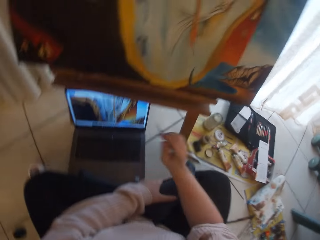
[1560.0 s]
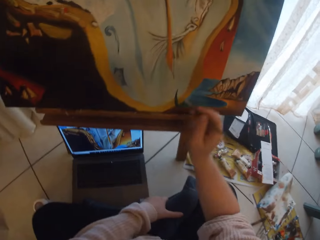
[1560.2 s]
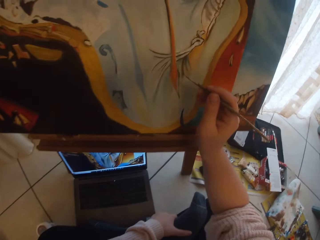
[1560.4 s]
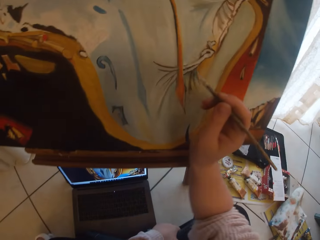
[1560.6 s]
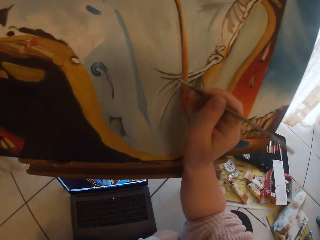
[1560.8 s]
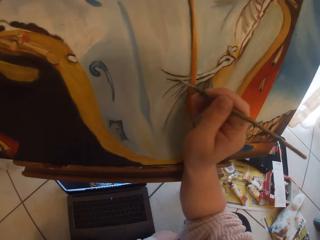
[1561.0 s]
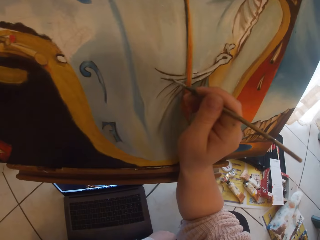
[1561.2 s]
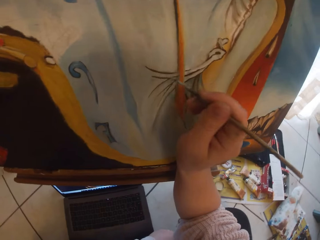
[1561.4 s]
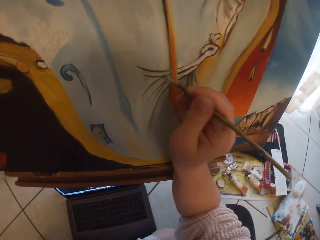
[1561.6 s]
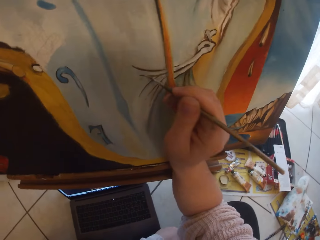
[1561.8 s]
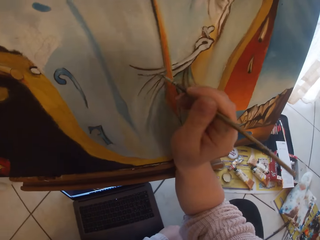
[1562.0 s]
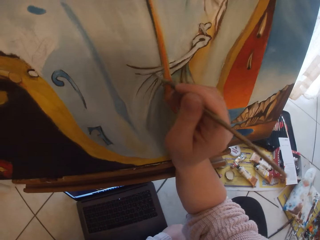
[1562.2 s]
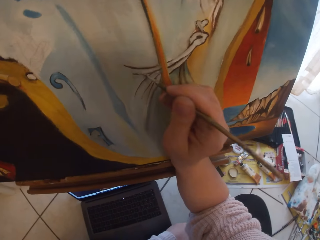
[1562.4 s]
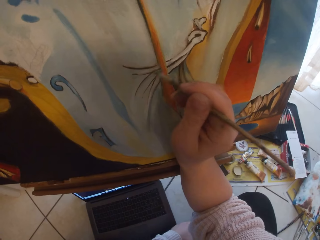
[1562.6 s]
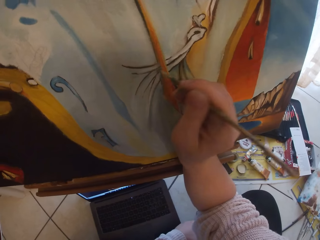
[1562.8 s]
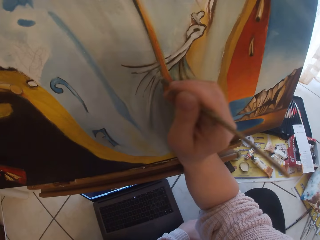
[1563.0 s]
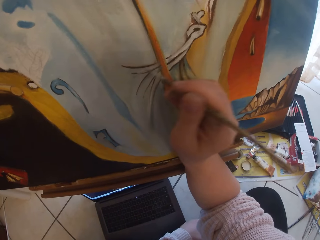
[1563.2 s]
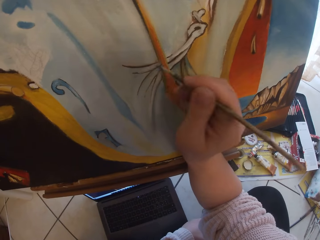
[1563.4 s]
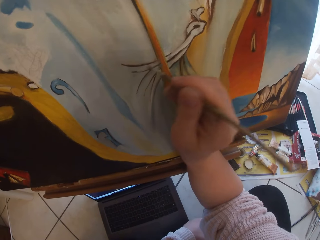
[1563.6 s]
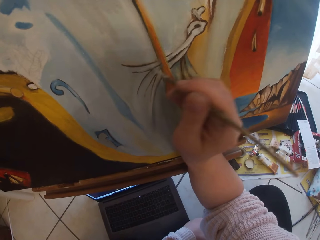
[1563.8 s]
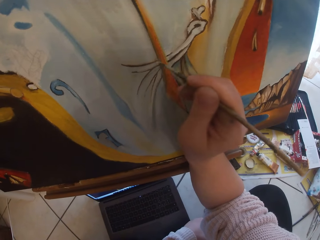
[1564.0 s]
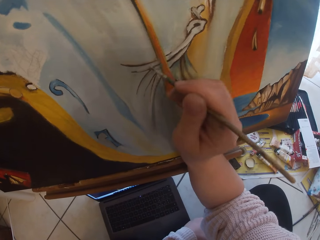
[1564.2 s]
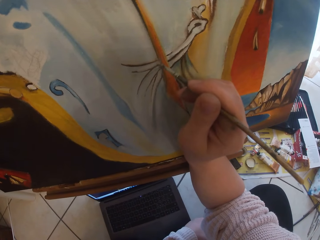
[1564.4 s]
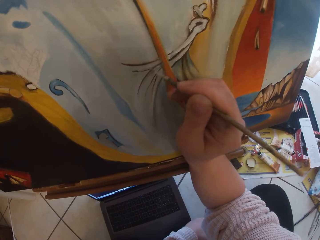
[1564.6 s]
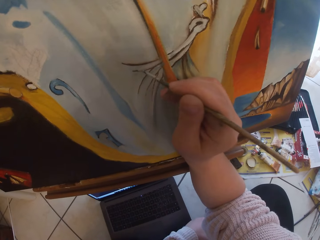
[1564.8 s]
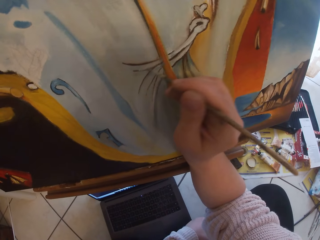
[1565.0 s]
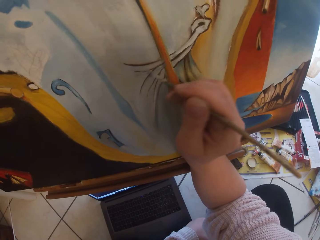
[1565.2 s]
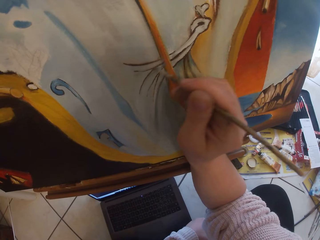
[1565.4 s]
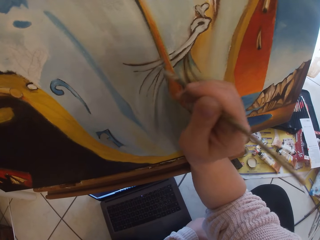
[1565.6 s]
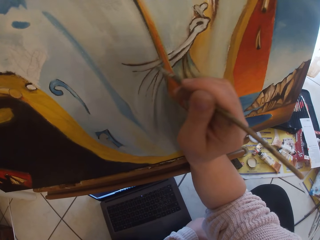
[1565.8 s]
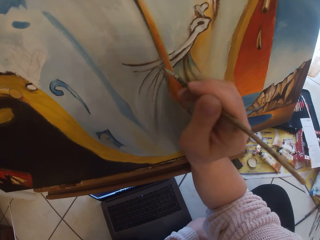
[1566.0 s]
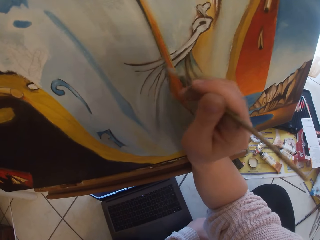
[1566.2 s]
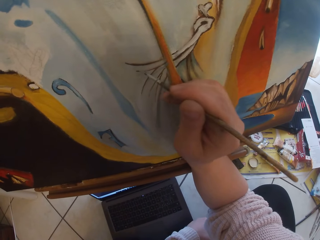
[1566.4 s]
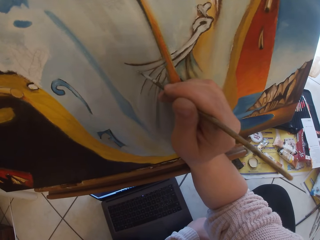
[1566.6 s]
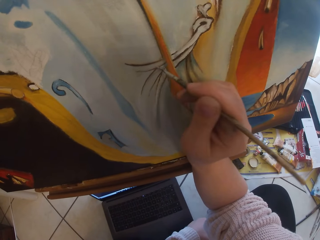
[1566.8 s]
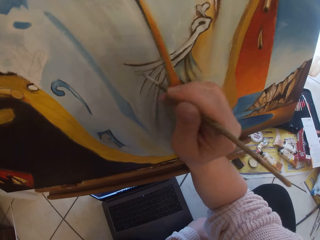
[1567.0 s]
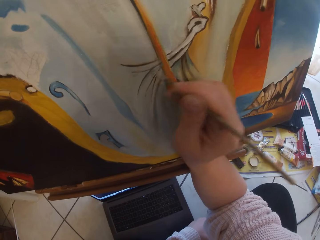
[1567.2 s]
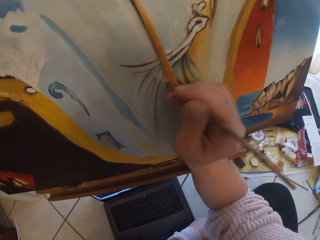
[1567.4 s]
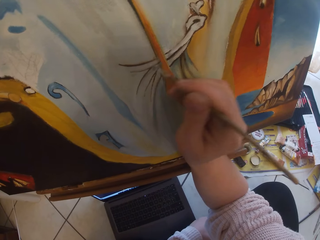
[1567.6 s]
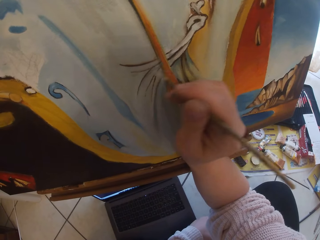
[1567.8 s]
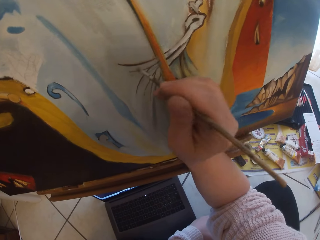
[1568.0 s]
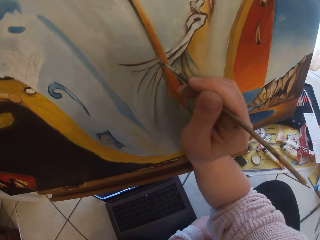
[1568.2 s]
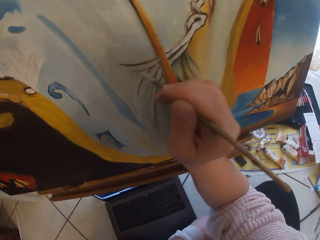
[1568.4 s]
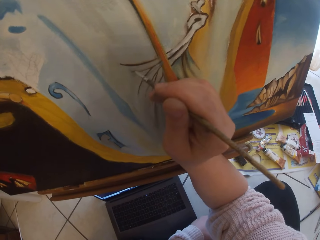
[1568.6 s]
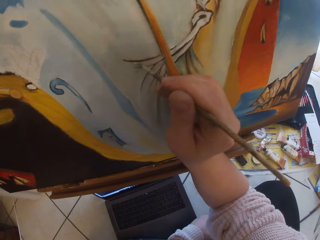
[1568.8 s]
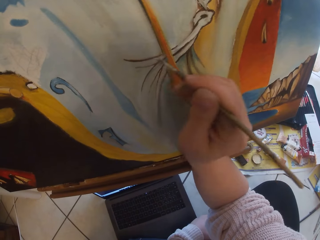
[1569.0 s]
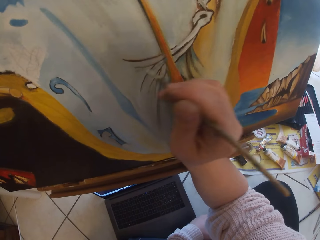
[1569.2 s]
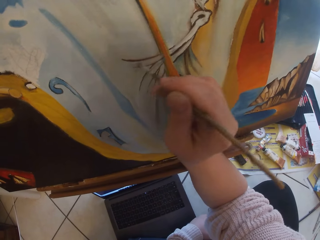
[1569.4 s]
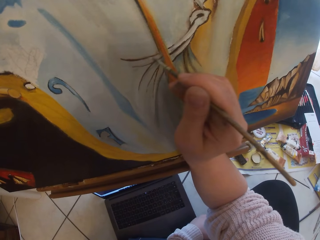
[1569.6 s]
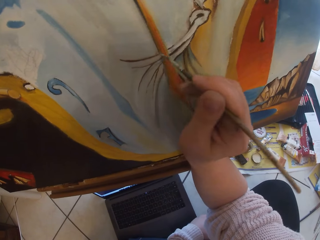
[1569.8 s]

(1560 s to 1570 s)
The camera wearer paints a painting.

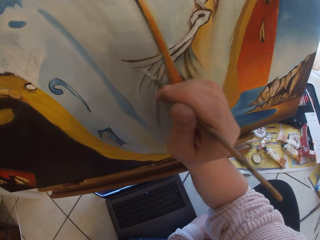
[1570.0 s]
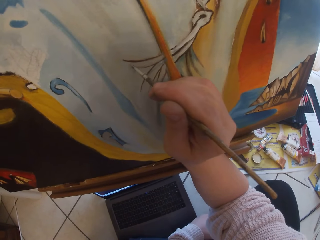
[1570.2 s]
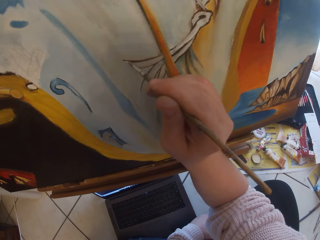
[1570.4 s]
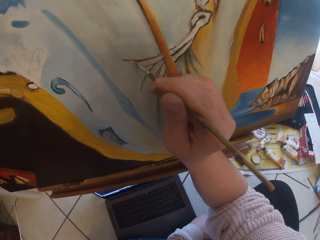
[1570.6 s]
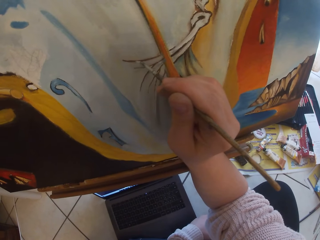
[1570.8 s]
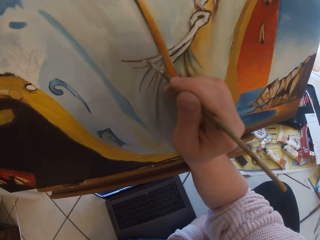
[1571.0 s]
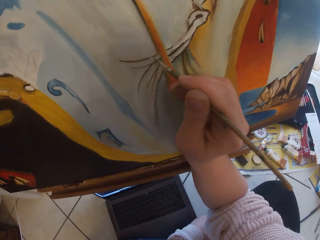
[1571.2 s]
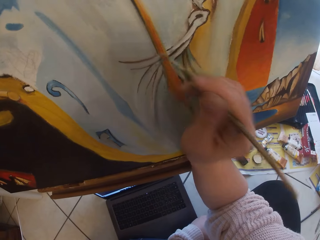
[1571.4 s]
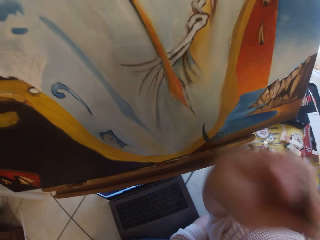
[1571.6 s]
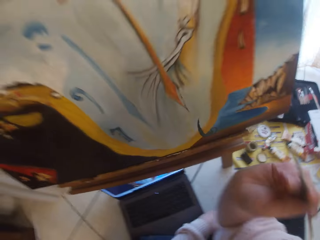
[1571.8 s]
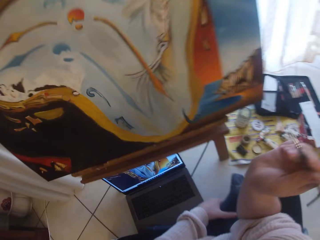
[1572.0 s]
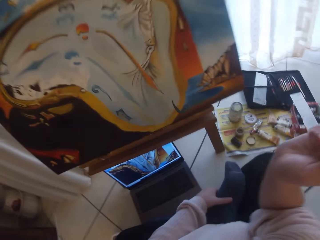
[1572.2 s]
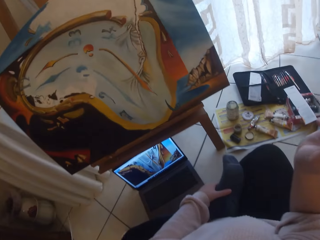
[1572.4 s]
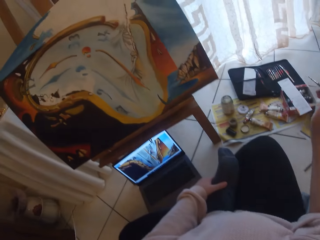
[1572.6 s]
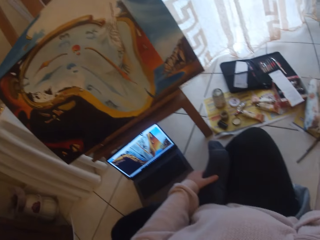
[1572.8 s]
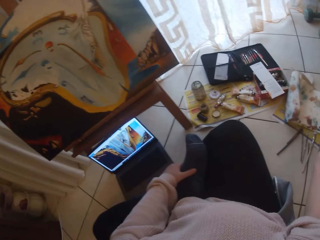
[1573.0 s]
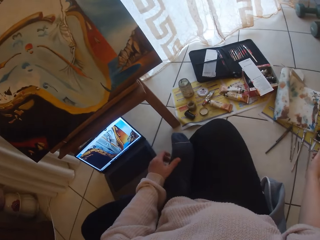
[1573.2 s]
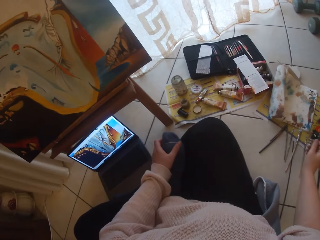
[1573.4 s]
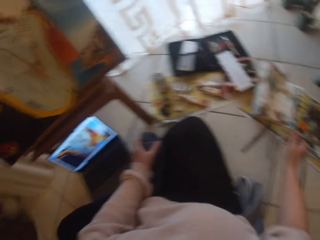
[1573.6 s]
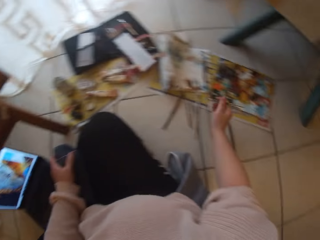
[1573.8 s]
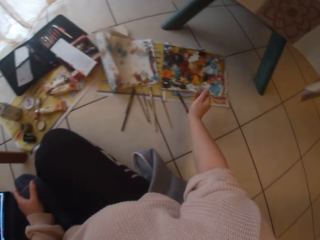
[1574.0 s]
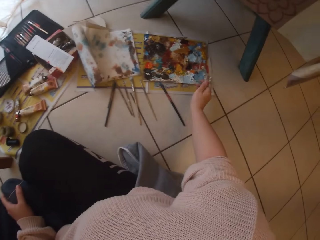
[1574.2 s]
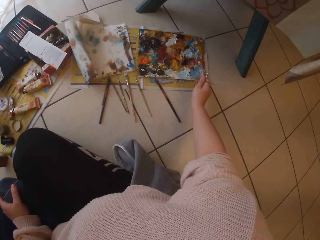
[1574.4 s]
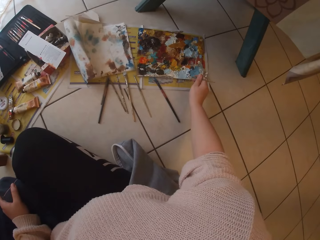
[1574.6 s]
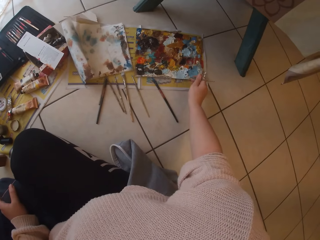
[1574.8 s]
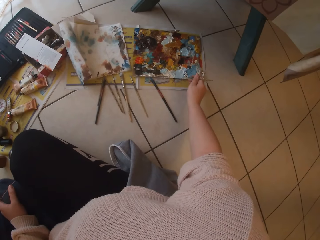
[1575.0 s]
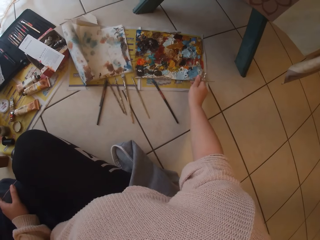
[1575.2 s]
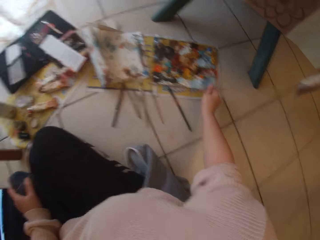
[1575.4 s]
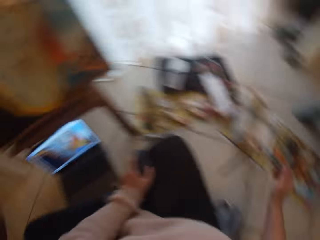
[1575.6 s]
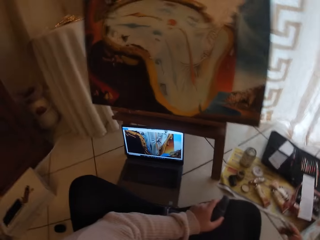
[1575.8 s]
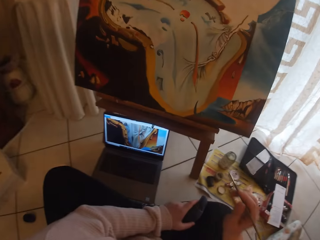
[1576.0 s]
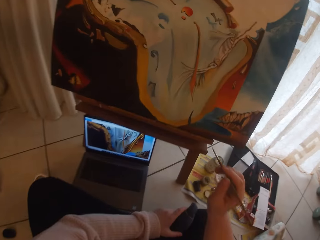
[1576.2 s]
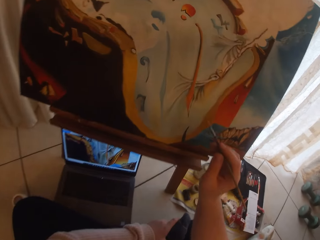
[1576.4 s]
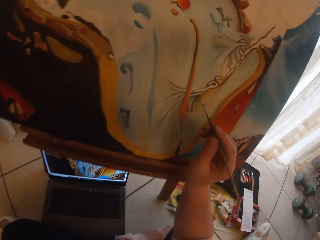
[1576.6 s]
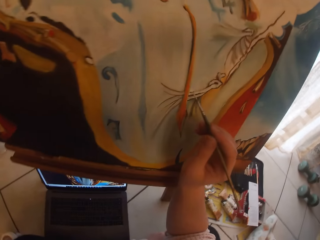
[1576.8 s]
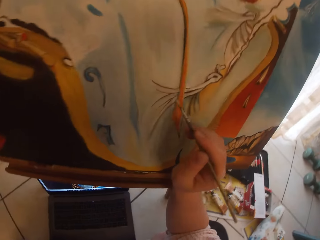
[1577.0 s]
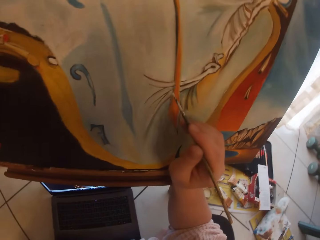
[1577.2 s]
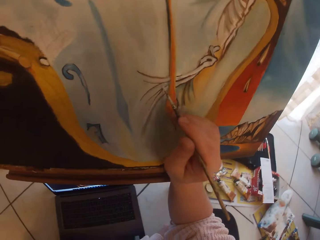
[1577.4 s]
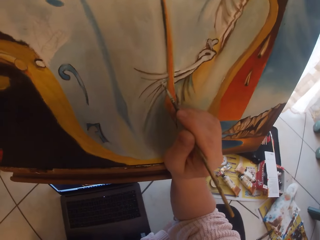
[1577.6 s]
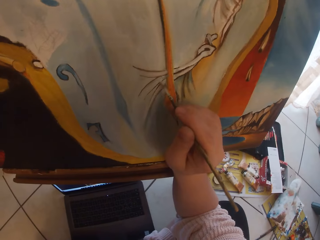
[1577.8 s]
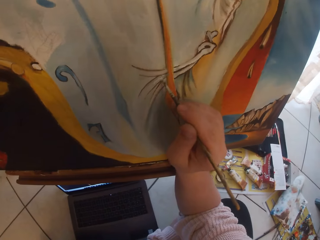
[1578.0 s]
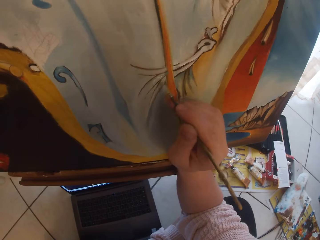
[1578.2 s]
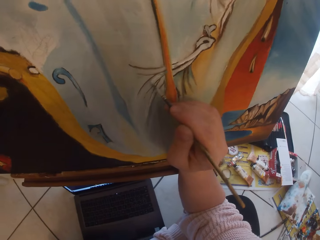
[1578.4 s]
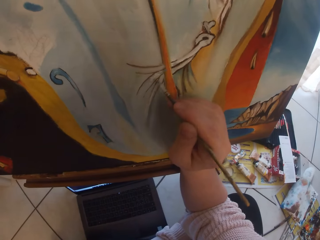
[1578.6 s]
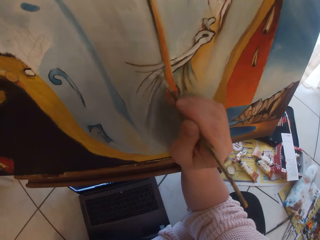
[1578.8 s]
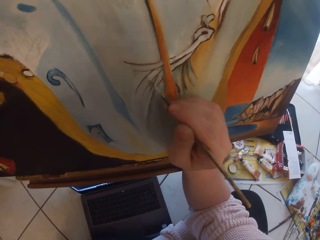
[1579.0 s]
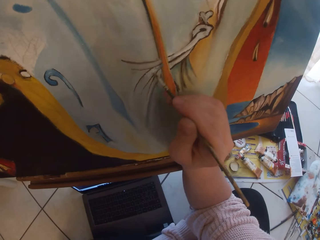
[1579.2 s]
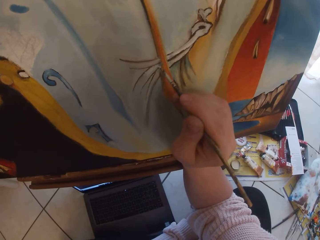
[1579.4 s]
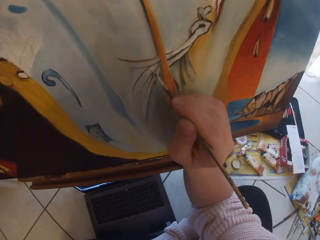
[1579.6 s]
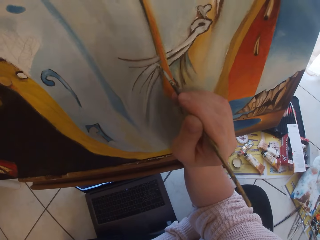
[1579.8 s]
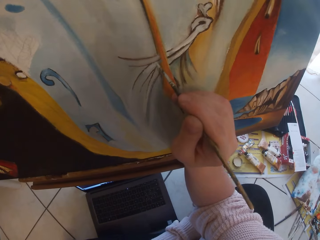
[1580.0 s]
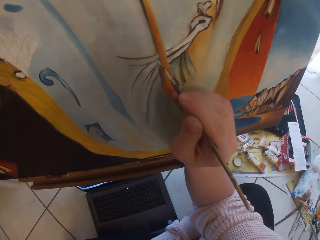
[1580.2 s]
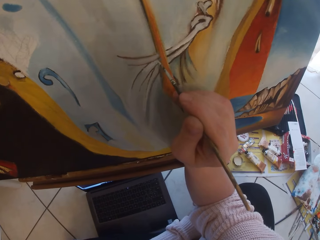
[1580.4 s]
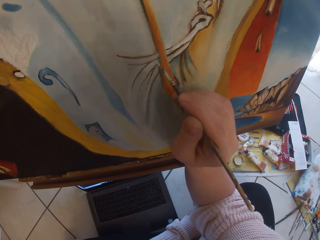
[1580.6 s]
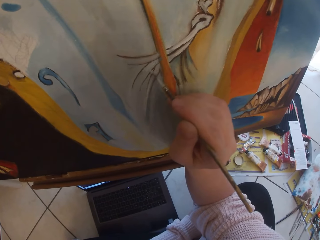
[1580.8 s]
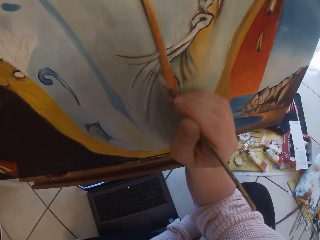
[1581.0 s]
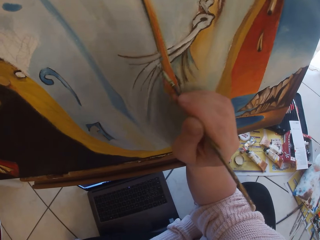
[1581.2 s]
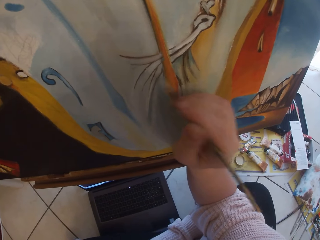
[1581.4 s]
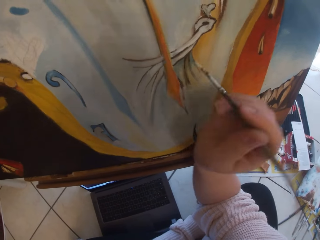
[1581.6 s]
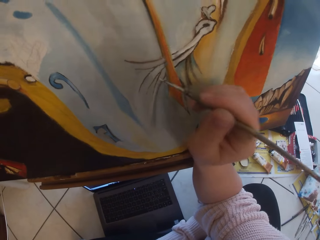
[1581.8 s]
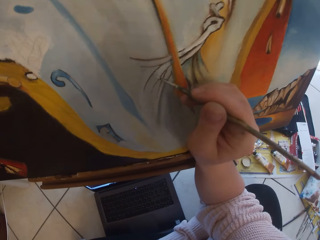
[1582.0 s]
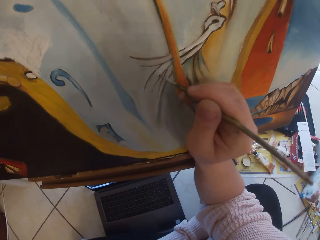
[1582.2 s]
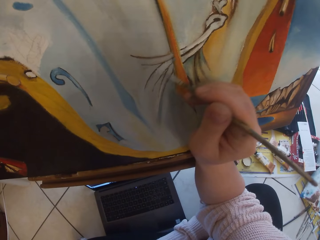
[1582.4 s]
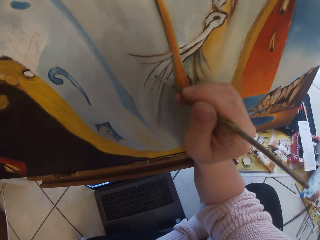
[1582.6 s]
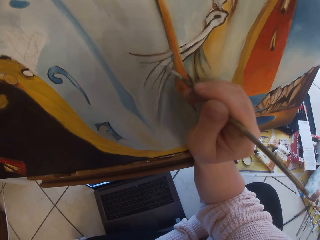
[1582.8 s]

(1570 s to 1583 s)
The camera wearer removes the brush from the painting. She scoops paint with the paintbrush in her right hand. She paints an image from a laptop on the ground on canvas using the paintbrush in her right hand.
